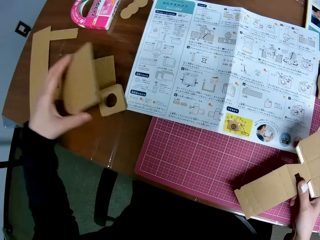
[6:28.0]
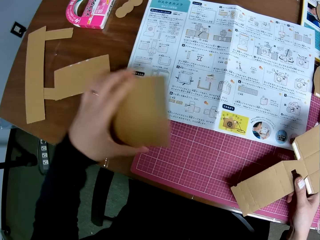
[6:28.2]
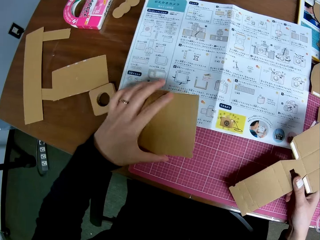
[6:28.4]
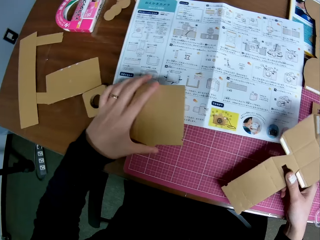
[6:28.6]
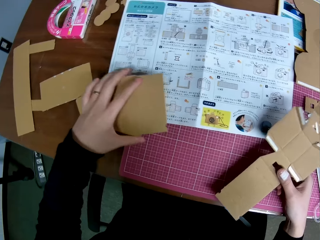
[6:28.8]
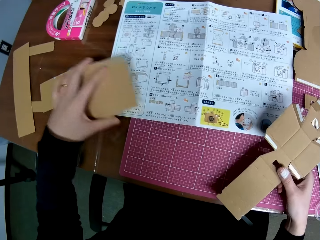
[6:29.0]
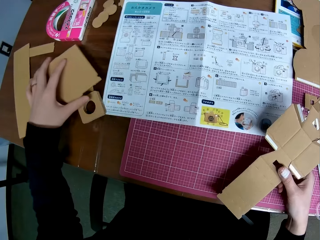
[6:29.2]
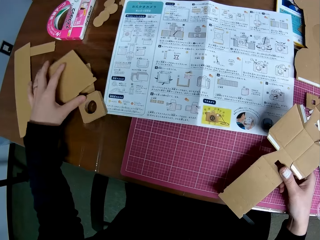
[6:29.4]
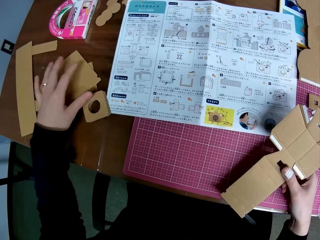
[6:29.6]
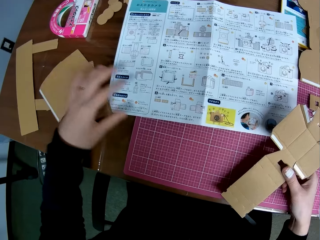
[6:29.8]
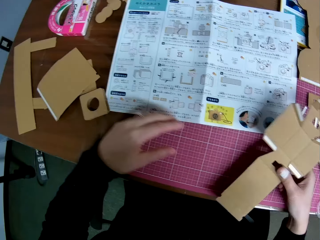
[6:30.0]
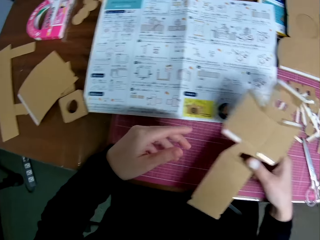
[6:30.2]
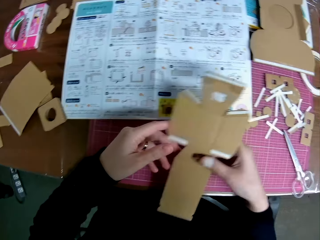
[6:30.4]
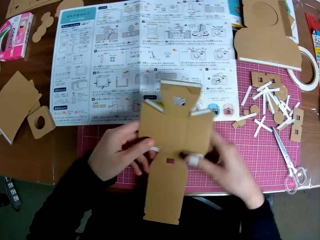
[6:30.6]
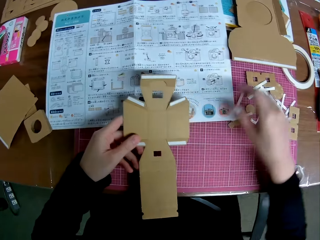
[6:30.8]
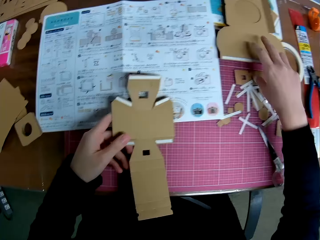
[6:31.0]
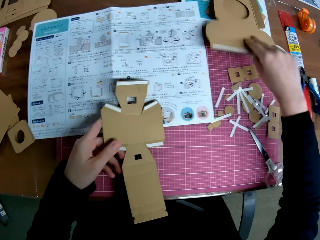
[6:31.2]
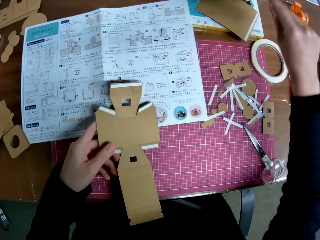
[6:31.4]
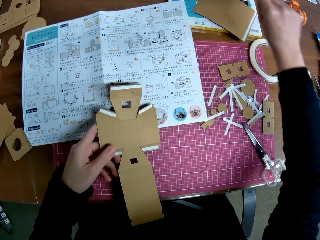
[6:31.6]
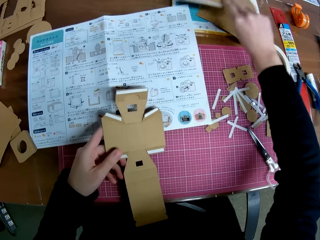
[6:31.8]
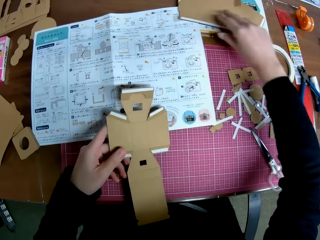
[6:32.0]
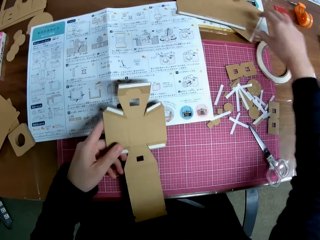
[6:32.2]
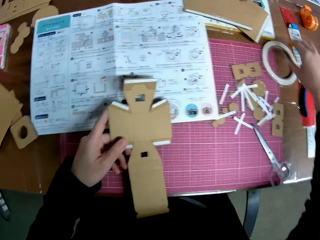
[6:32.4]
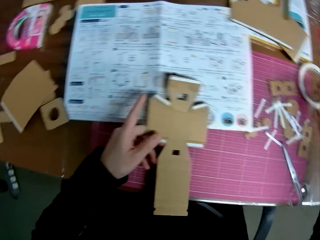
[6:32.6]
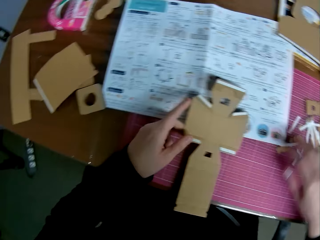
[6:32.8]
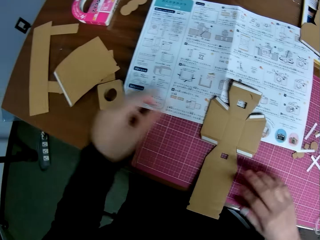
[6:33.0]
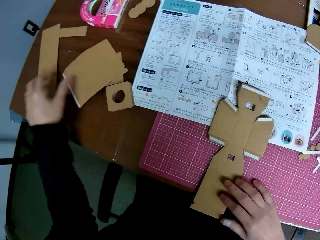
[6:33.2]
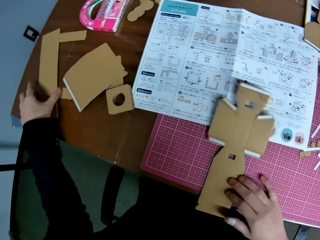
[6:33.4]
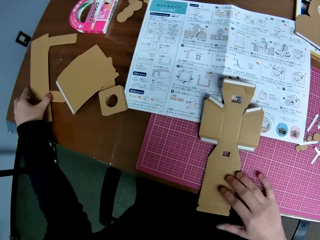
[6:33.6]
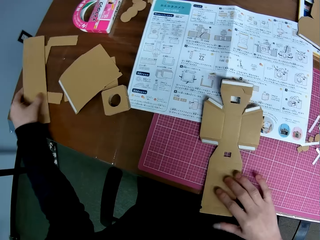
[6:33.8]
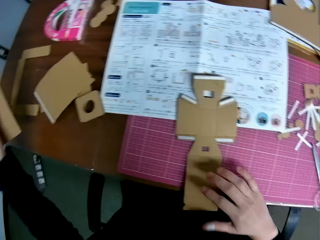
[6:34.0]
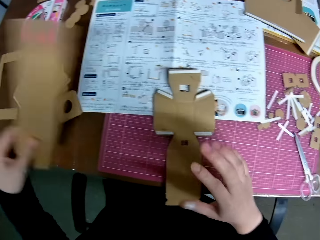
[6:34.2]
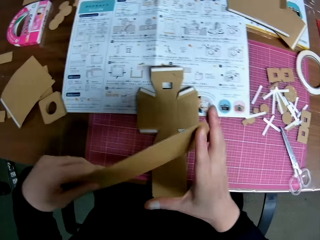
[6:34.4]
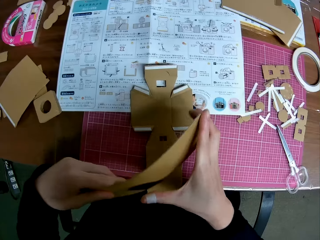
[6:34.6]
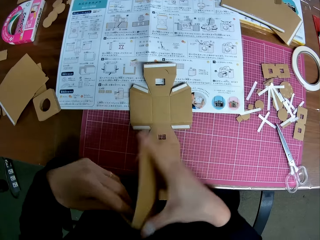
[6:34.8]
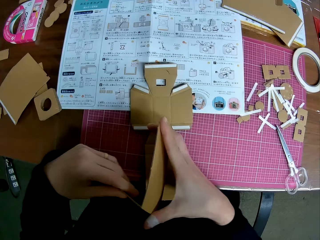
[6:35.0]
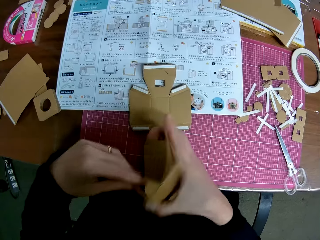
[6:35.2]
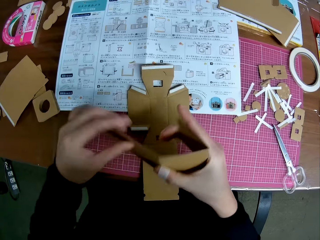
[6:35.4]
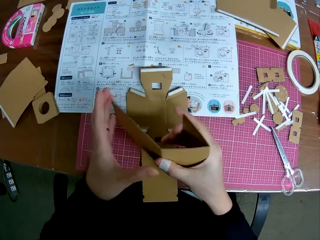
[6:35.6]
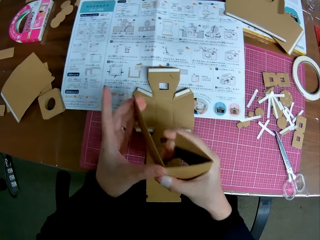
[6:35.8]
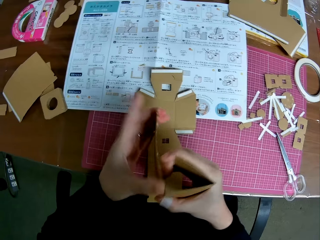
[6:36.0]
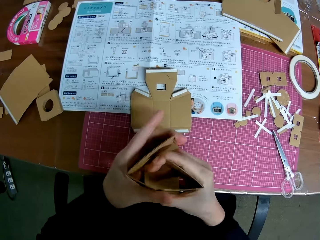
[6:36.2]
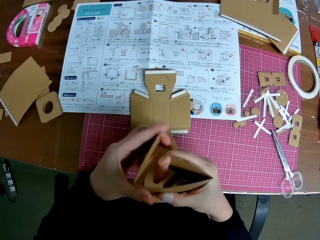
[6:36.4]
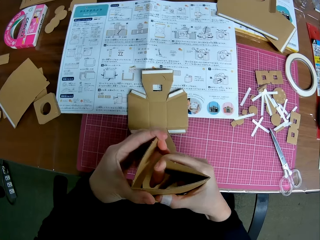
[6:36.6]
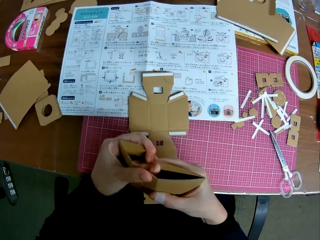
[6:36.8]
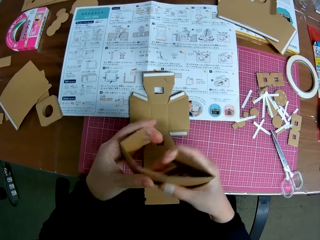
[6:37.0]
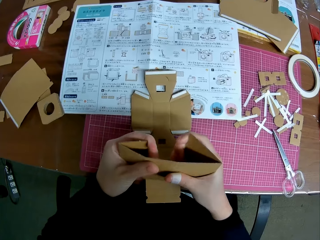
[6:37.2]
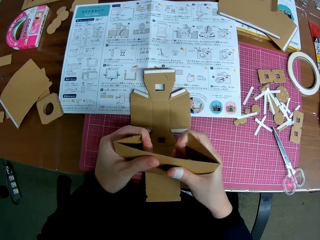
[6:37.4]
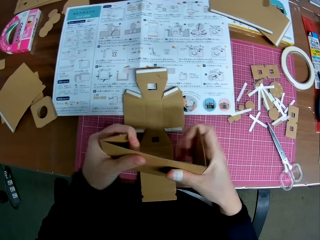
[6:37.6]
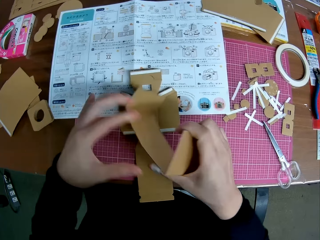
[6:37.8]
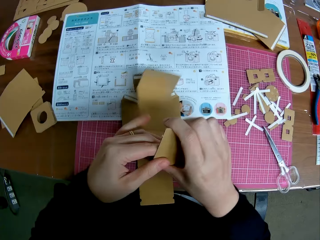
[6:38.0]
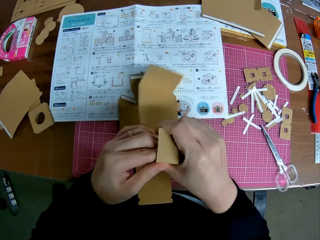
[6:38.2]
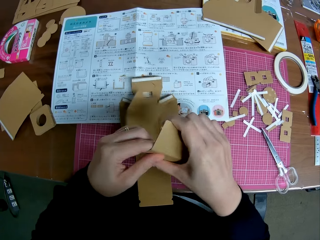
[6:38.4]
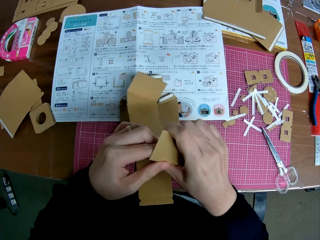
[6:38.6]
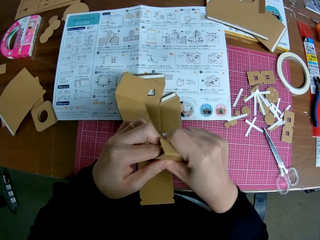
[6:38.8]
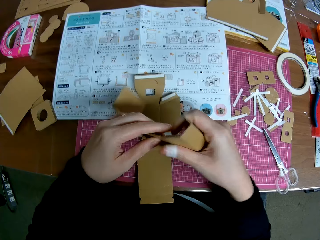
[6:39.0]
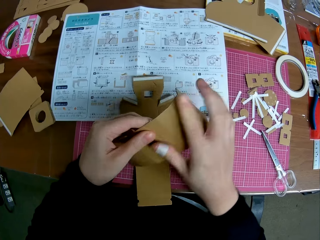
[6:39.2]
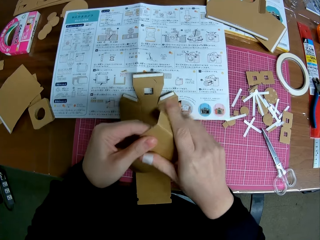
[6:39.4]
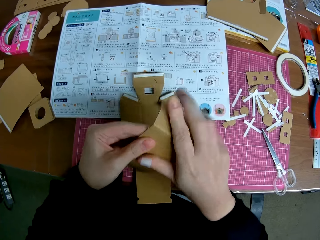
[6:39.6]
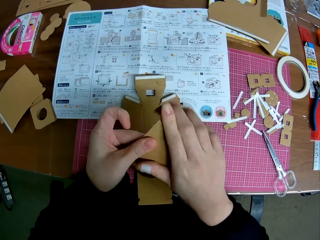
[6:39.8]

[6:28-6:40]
The camera wearer drops the third big piece on the table. She passes the cross-shaped piece from the right hand to her left hand. She moves the bigger piece again. She holds another papercraft. She drops the cross-shaped piece on the cutting mat. She picks a rectangular piece from the table. She folds the rectangular piece multiple times.

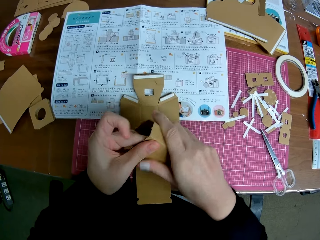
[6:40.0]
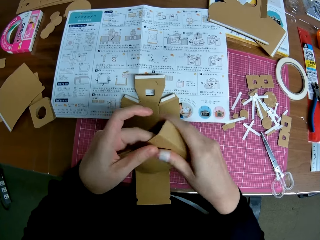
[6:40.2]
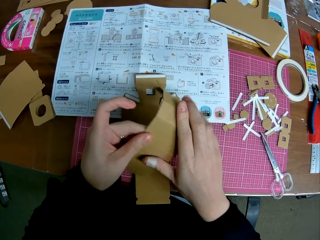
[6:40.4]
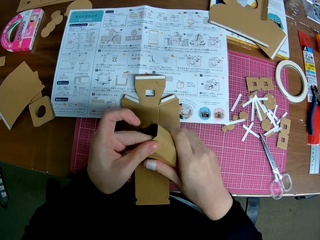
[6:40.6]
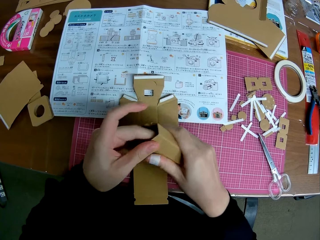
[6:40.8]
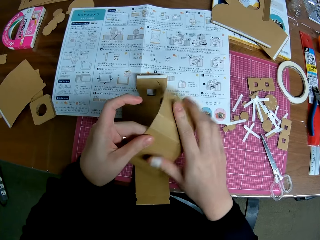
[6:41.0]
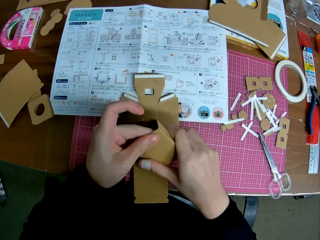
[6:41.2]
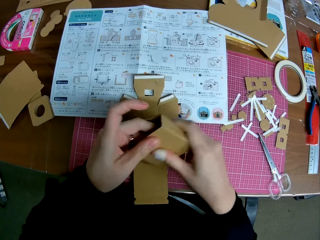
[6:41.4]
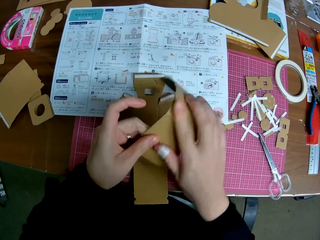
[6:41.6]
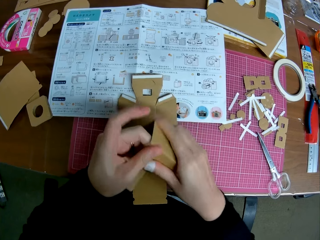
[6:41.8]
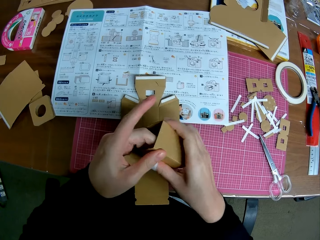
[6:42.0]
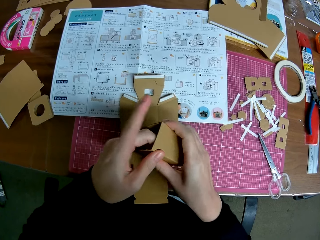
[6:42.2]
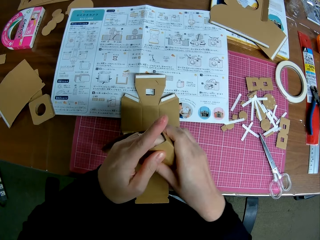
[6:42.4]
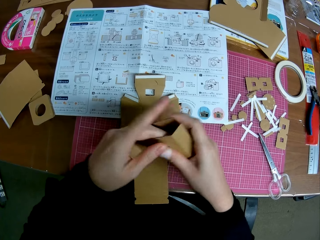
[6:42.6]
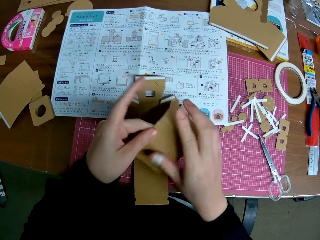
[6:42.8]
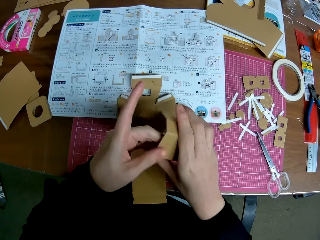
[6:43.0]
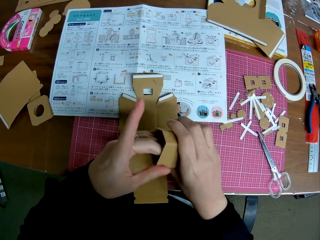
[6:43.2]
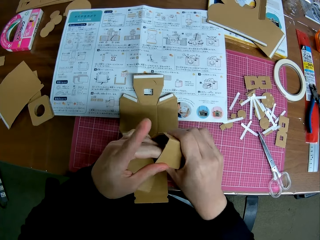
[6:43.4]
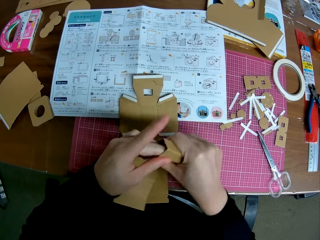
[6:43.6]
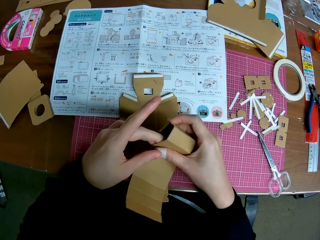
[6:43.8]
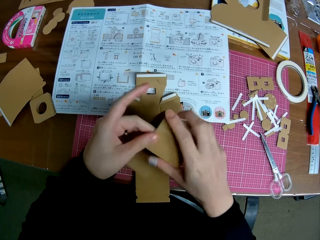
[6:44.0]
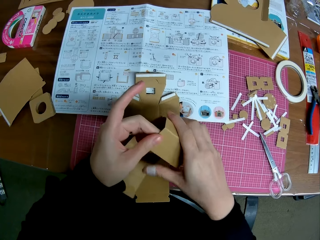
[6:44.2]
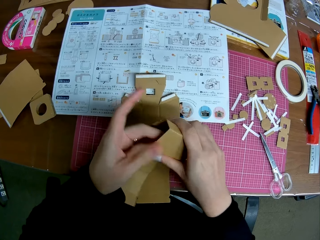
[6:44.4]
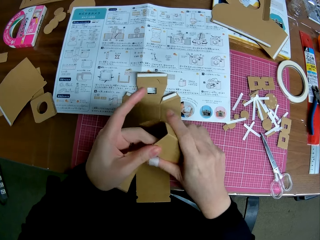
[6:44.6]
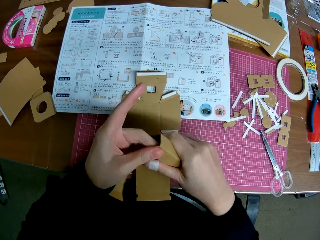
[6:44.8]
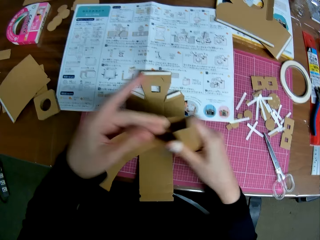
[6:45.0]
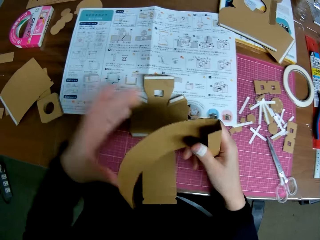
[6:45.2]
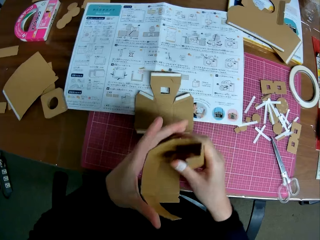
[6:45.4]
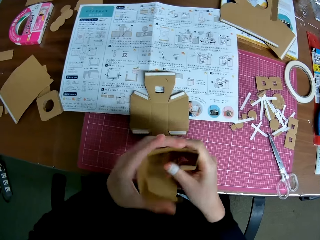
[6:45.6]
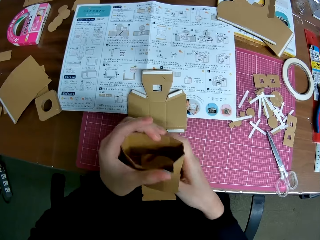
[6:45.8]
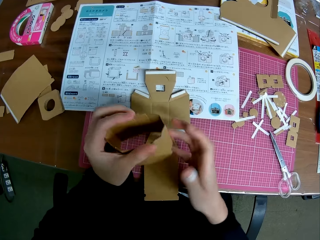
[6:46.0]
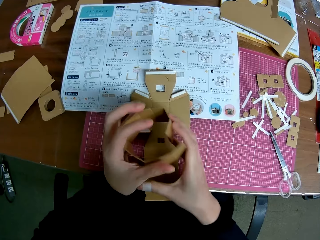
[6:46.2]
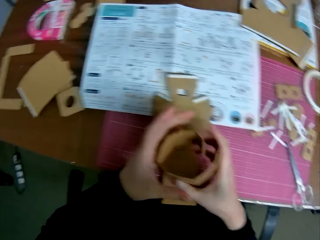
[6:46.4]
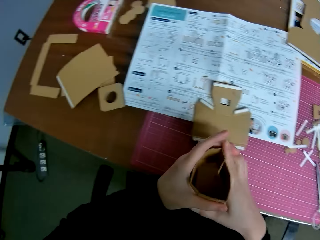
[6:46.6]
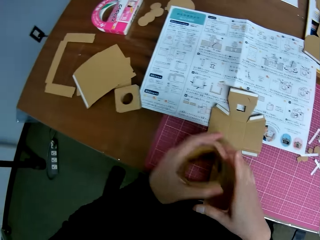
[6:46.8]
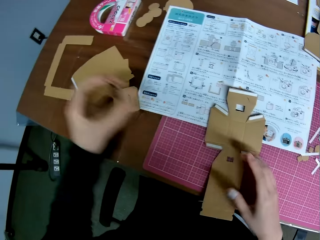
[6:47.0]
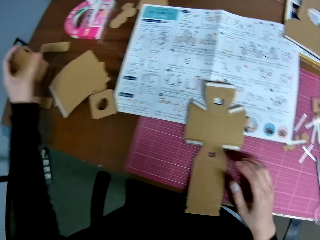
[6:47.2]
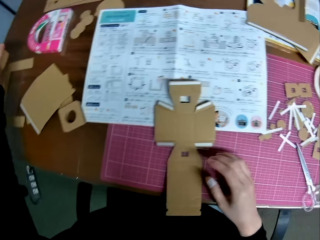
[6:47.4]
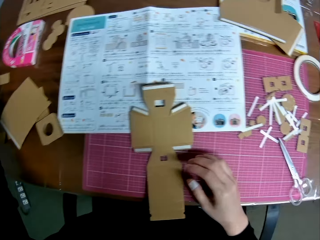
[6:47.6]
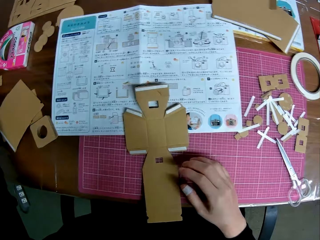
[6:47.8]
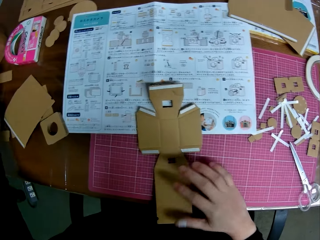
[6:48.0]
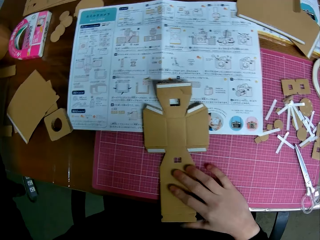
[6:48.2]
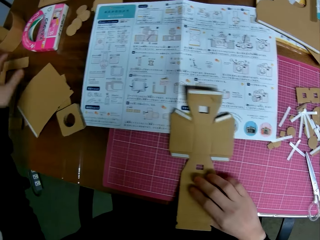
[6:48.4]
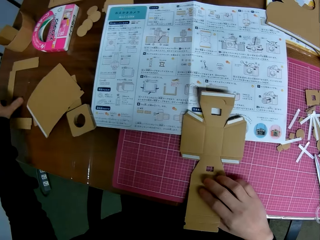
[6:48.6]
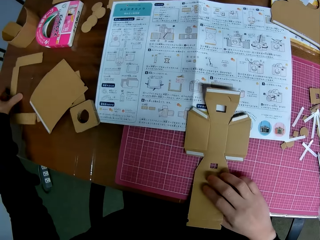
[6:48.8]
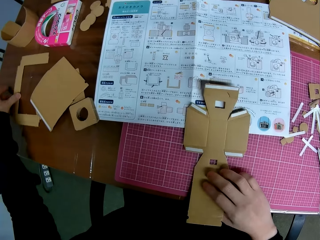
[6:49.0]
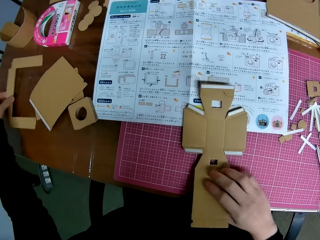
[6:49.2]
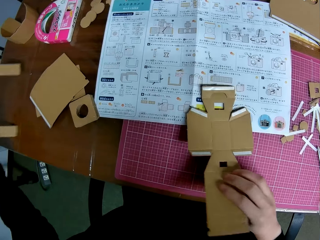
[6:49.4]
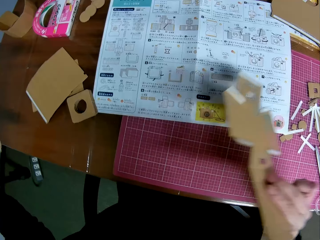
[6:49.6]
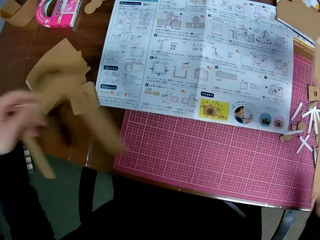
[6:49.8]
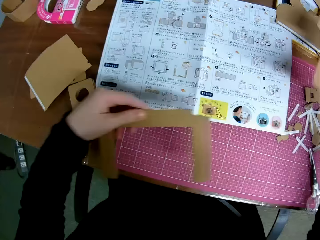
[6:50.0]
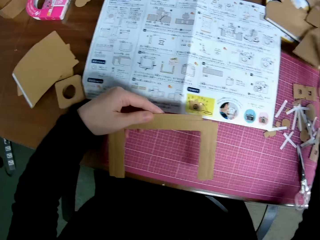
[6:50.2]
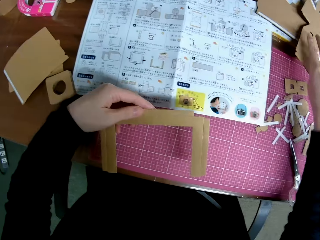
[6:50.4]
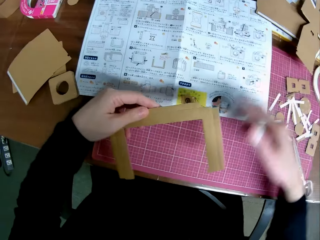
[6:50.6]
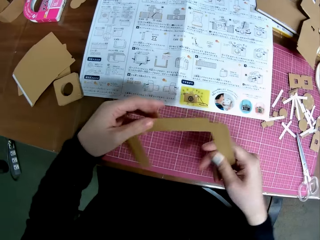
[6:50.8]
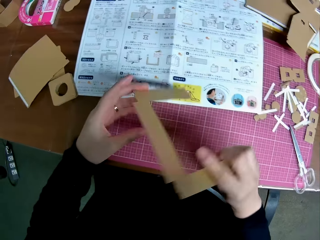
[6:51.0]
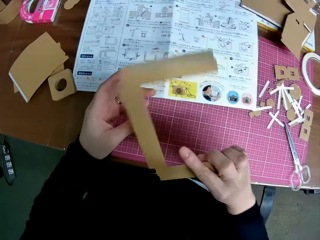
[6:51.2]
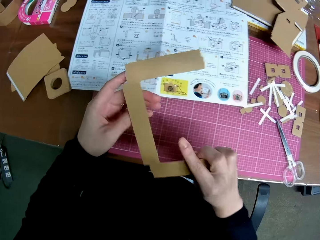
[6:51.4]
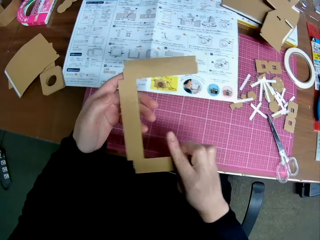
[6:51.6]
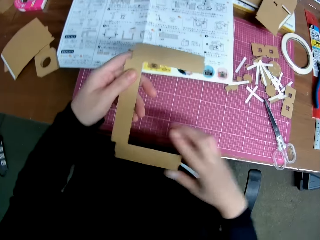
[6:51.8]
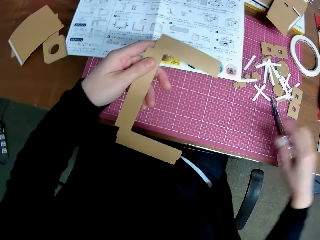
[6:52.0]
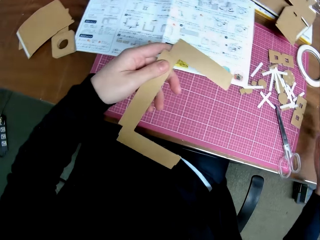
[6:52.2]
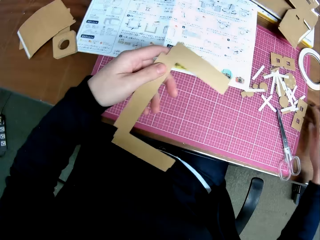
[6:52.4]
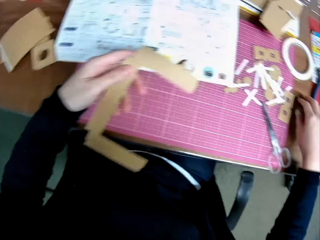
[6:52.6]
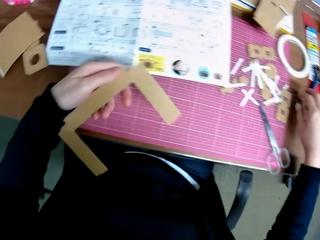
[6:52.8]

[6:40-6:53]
The camera wearer drops the rectangular piece on the table. They pick a C-shaped piece and the cross-shaped piece from the table on both hands. They drop the cross-shaped piece on the table. They turn the C-shaped piece upside down.
